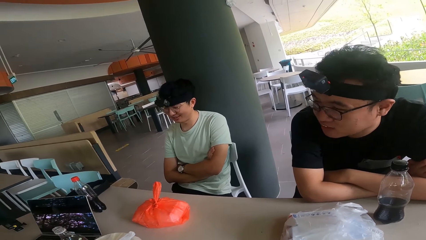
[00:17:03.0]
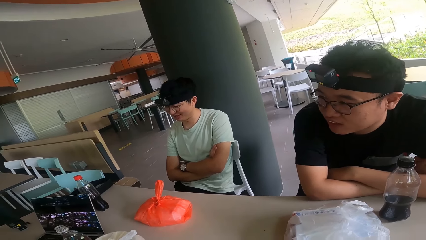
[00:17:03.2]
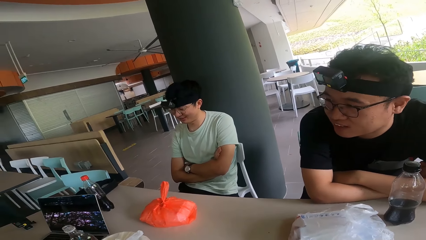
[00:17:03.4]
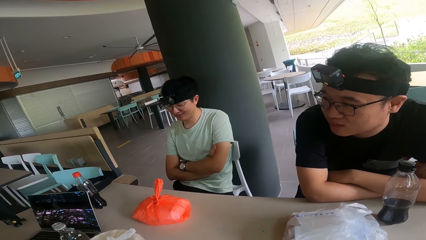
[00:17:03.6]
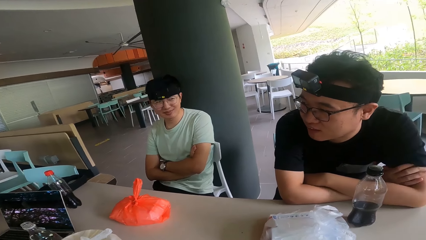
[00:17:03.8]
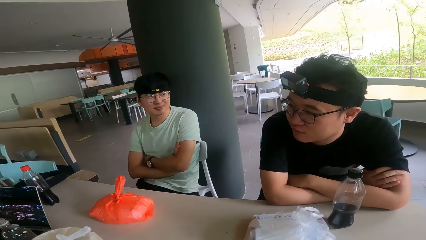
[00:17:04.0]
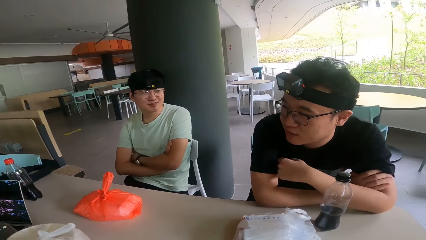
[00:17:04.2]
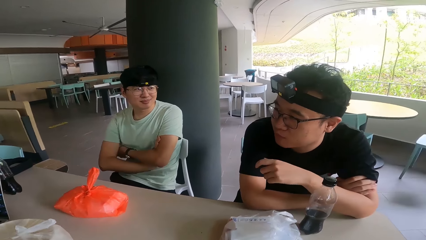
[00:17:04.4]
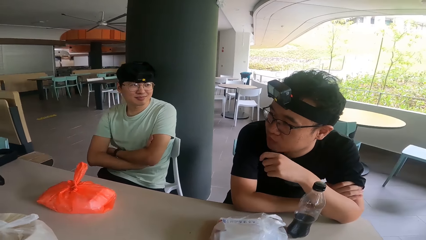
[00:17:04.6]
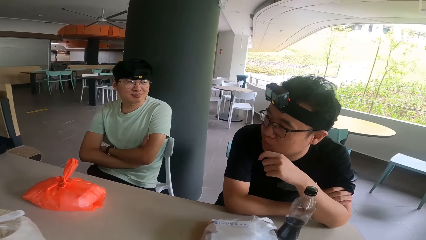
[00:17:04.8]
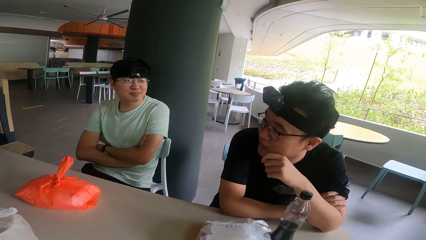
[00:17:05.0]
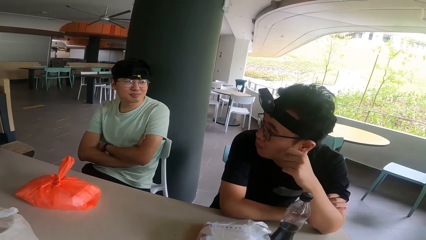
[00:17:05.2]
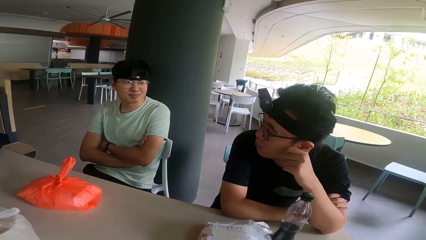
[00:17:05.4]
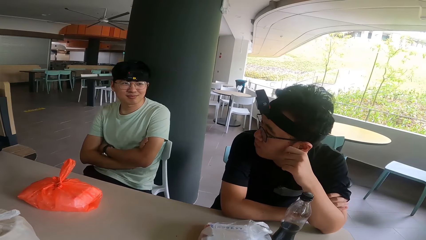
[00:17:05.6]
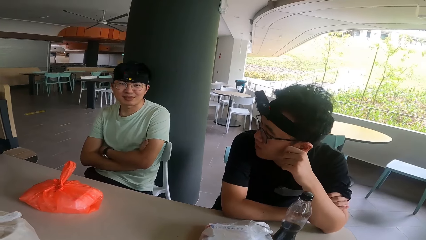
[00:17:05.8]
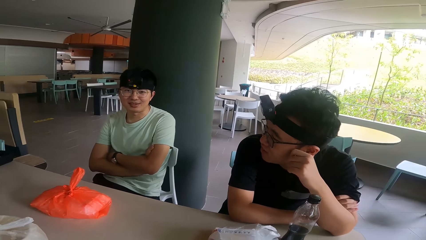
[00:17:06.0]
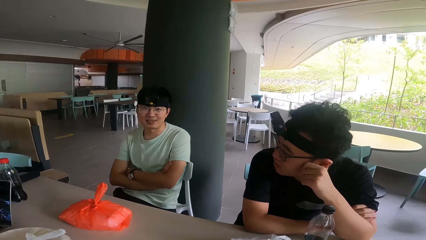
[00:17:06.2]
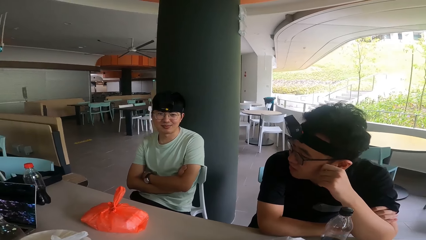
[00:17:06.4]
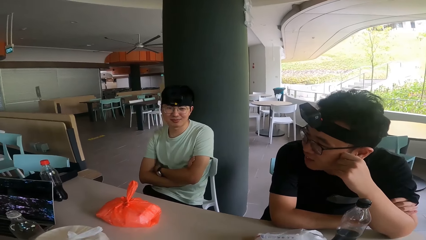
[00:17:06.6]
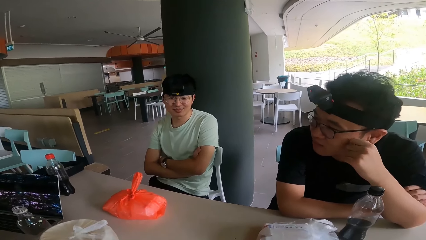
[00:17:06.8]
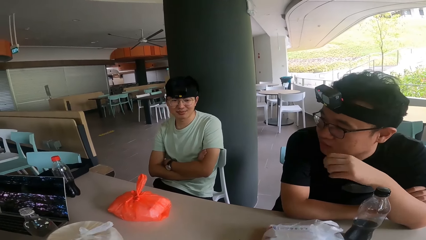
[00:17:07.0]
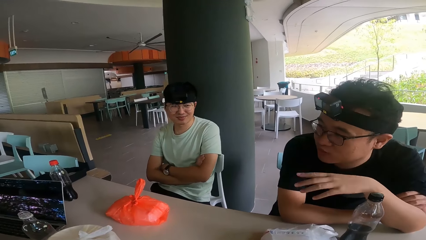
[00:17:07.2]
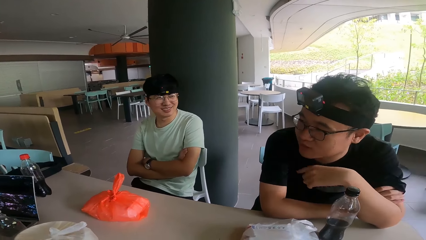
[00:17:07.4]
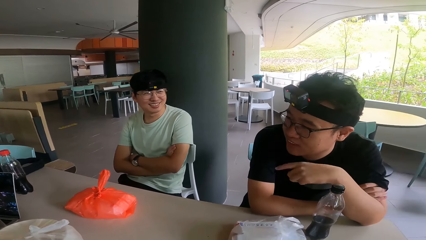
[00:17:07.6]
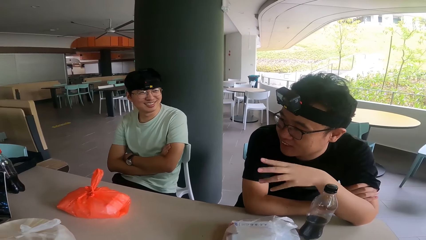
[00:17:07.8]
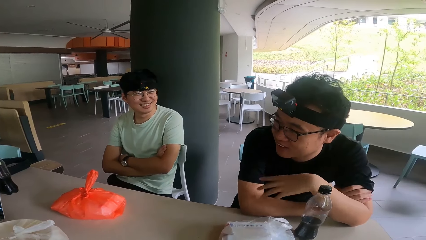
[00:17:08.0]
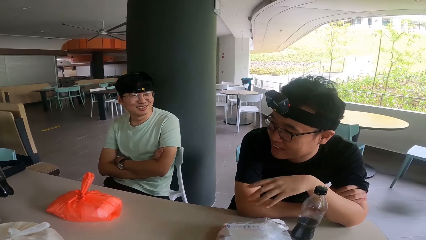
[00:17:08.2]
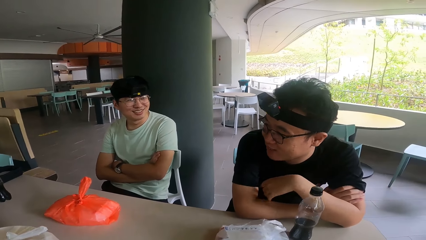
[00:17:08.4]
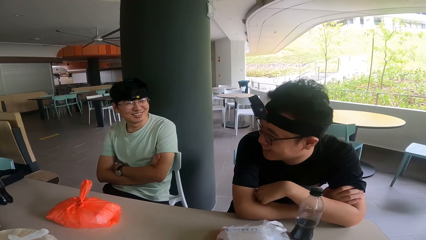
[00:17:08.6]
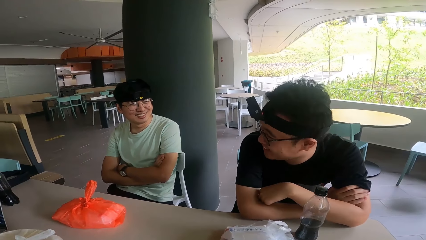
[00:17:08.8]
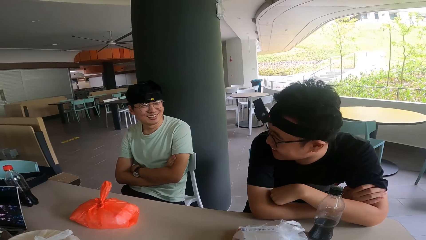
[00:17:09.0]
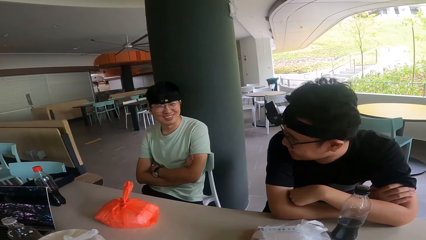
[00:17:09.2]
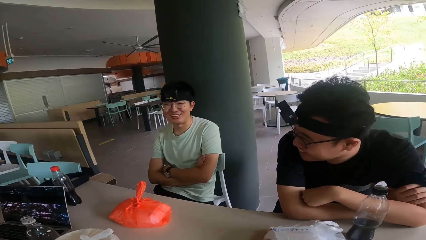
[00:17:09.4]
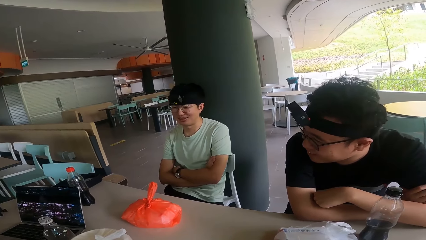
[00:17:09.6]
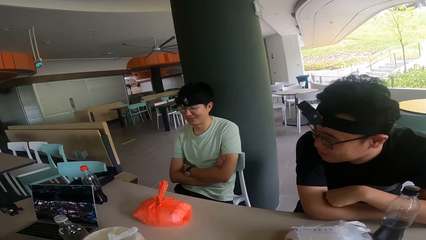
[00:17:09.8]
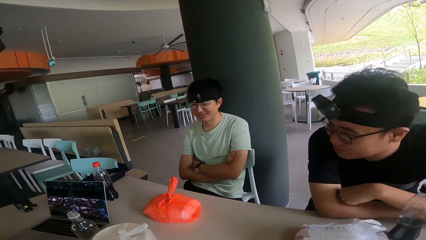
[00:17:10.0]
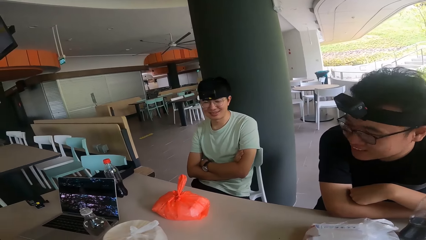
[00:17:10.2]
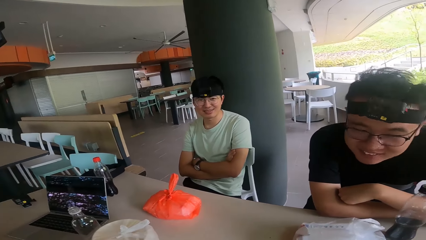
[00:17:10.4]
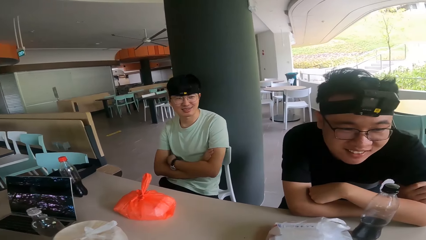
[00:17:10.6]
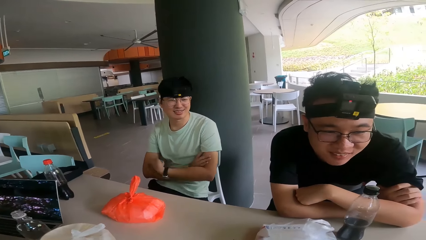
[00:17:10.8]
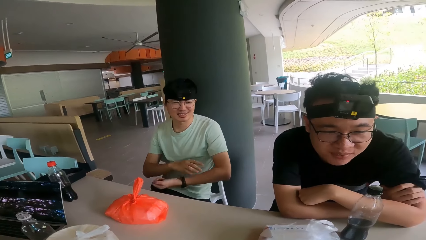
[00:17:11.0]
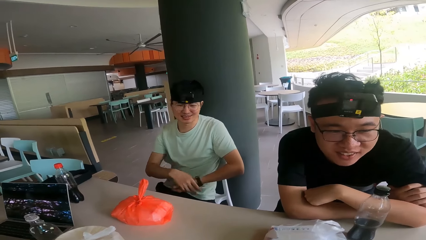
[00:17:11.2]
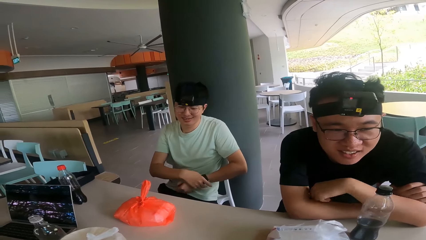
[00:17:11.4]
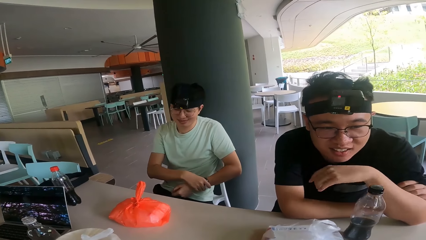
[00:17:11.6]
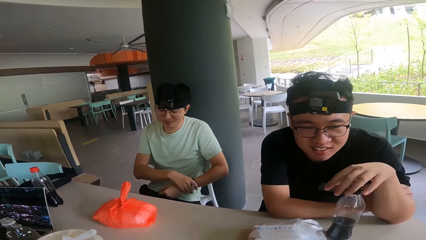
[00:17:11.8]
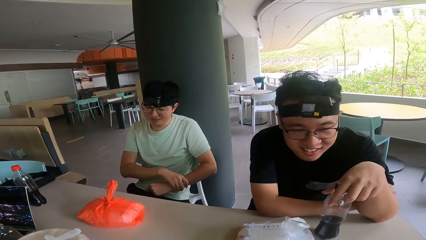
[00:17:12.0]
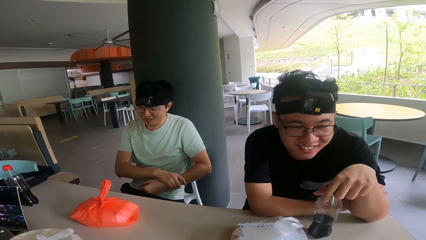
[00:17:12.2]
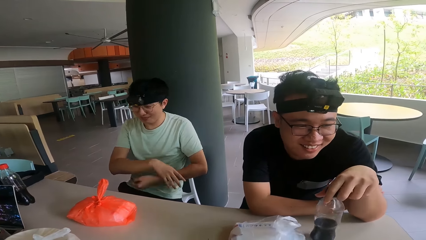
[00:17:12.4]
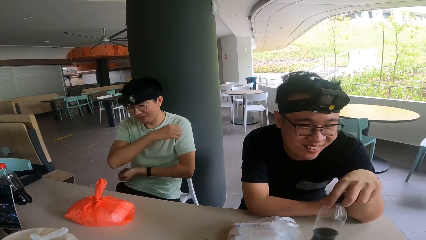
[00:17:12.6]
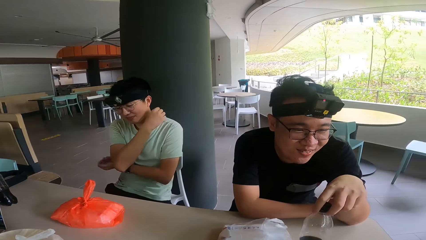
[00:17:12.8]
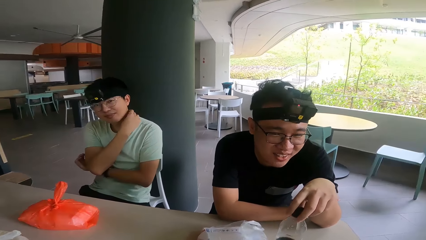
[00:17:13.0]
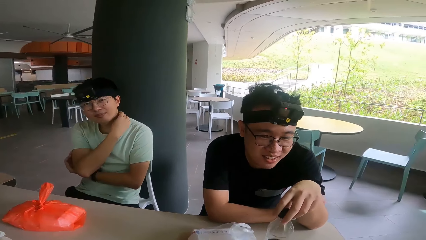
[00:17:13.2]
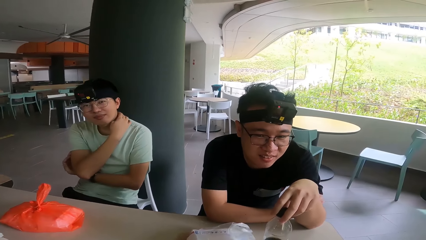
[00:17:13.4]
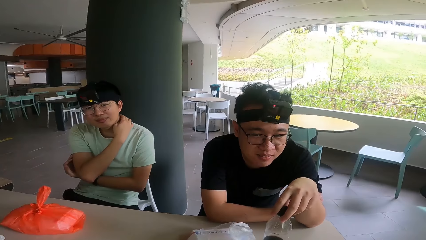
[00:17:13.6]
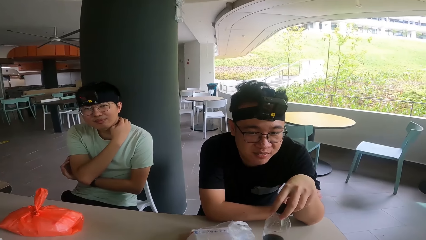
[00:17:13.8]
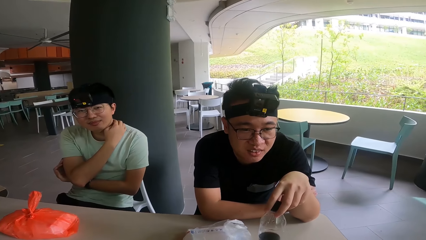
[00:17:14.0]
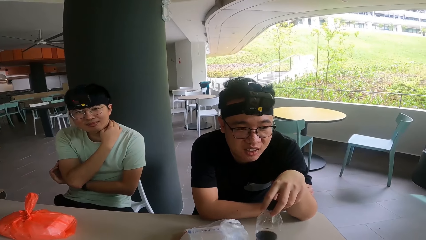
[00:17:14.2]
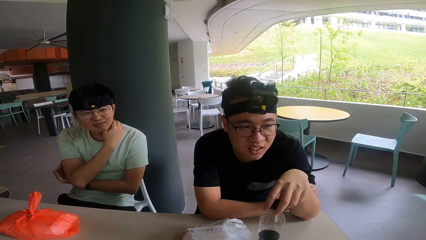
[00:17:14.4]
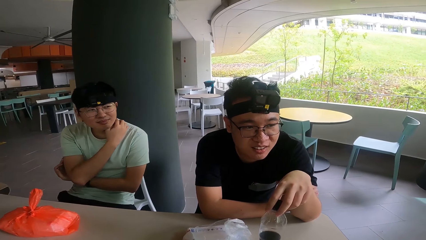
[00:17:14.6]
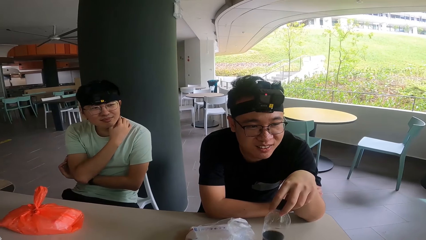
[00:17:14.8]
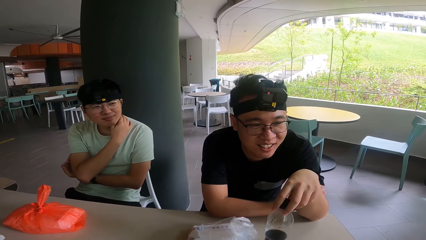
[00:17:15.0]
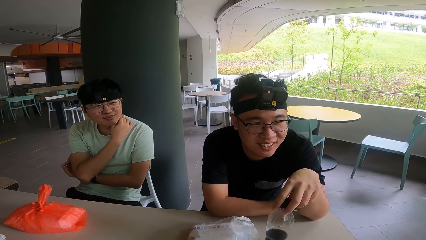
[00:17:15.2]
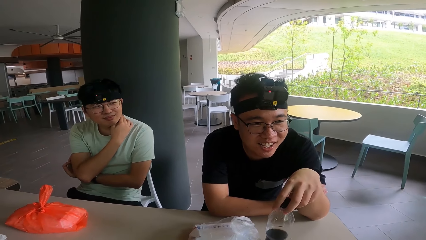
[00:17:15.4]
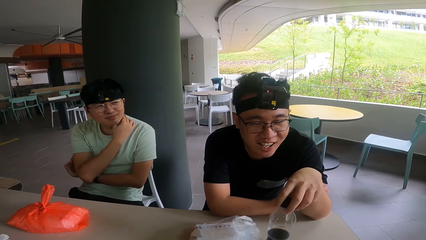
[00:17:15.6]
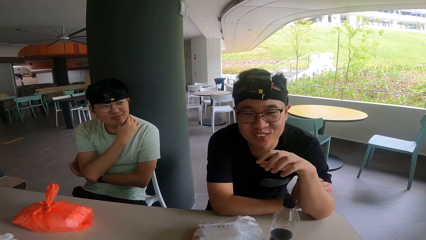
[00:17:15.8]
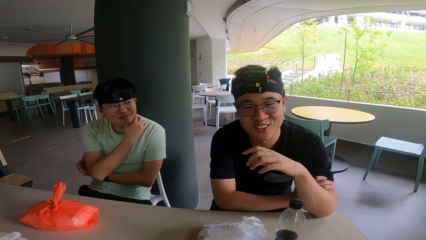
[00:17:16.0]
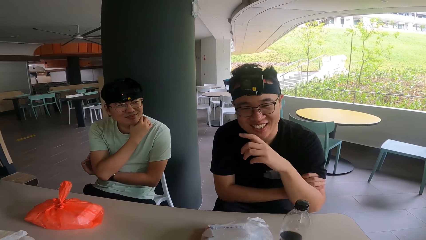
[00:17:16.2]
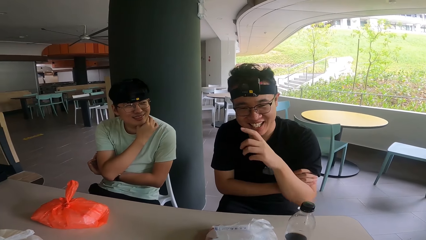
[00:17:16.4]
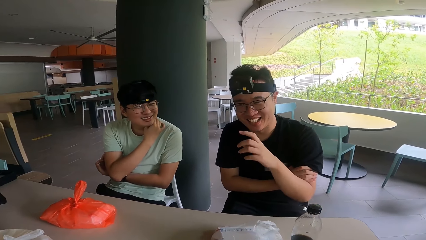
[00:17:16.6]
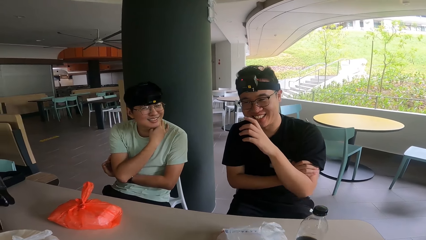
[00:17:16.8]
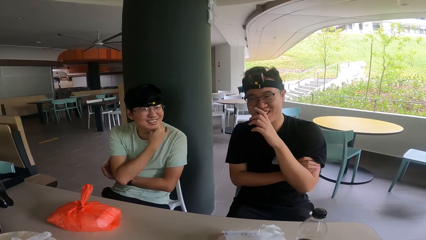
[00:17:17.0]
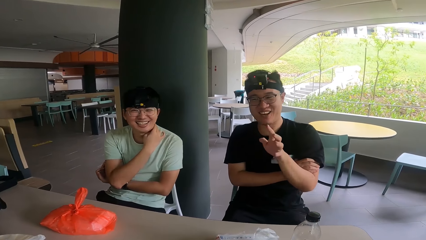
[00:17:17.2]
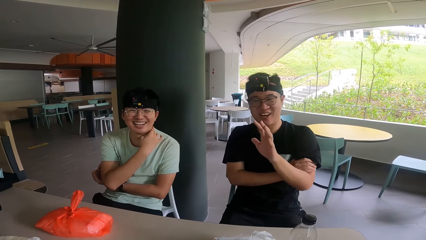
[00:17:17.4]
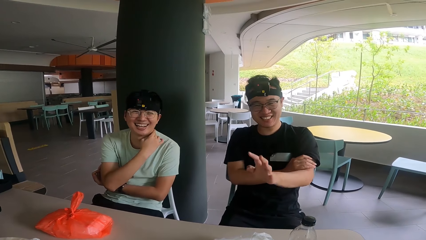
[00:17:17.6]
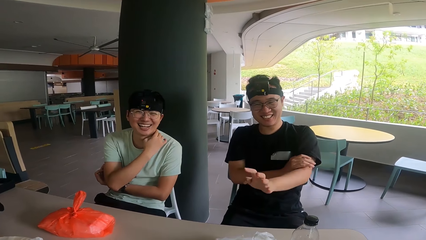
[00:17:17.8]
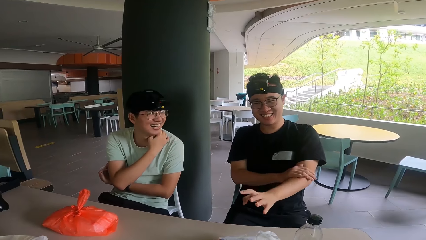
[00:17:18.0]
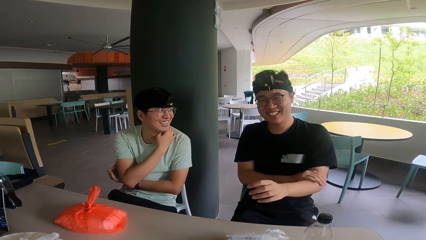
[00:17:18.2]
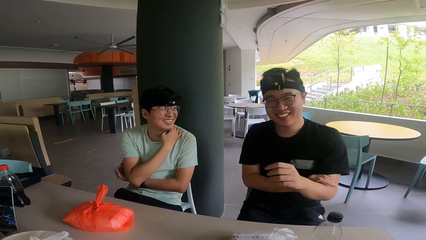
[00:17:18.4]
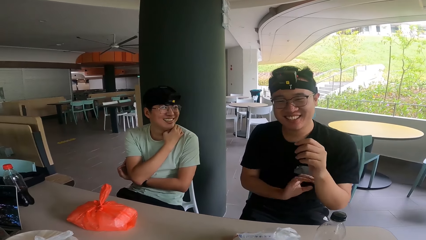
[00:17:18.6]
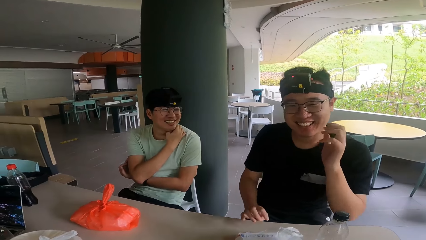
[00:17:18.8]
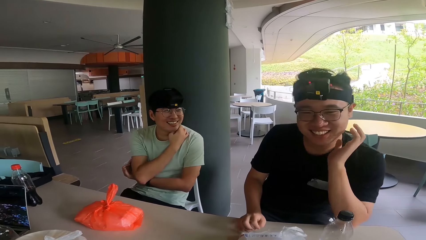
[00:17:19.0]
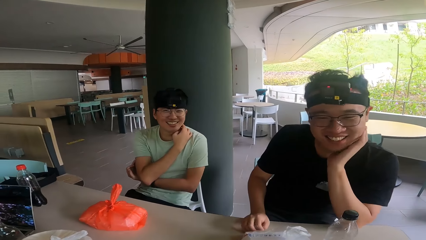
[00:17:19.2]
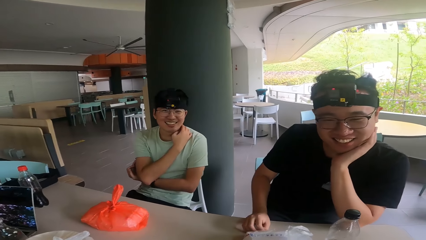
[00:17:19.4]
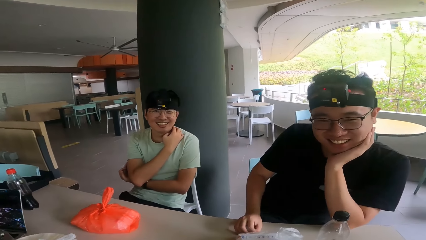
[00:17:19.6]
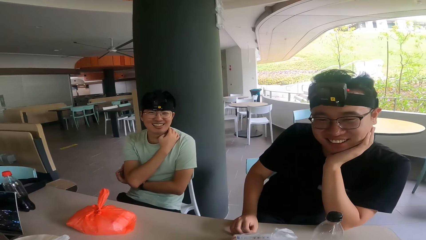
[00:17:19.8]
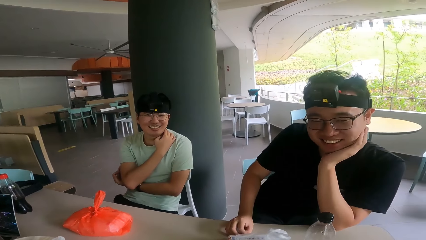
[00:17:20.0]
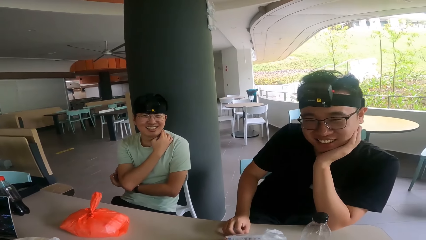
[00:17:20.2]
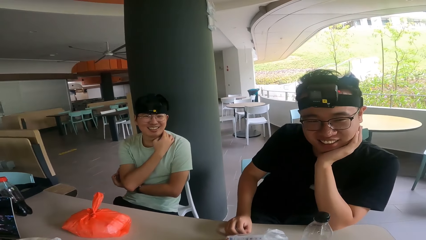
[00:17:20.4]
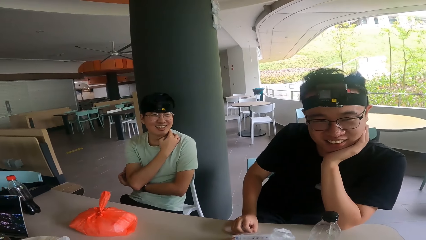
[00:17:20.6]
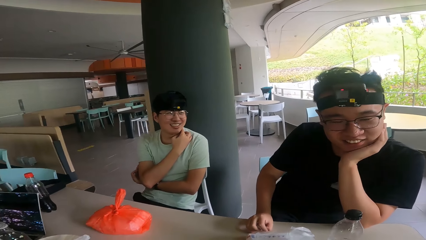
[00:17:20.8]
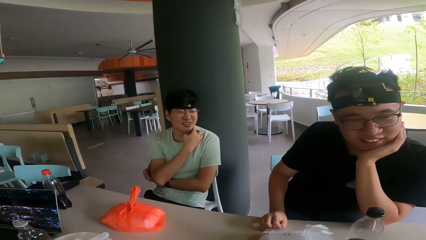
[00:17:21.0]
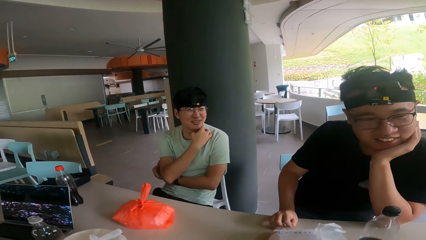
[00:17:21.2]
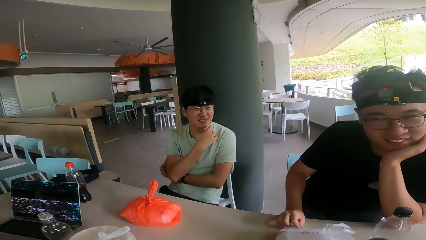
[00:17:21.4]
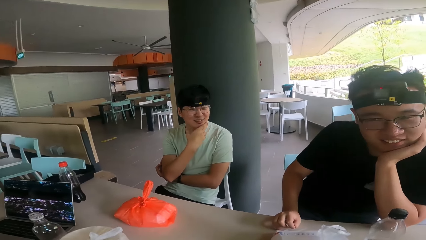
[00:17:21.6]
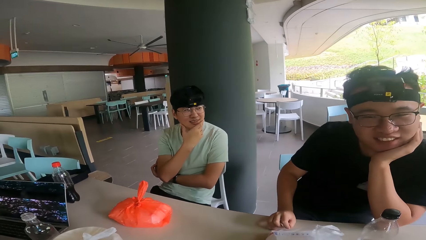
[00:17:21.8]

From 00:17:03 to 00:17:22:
A person holds the phone. Another person moves the water bottle.
